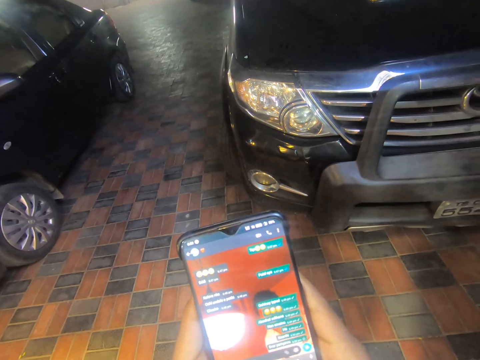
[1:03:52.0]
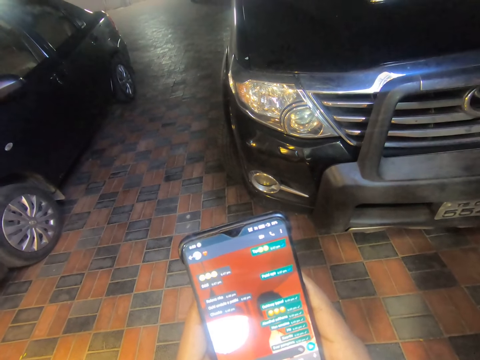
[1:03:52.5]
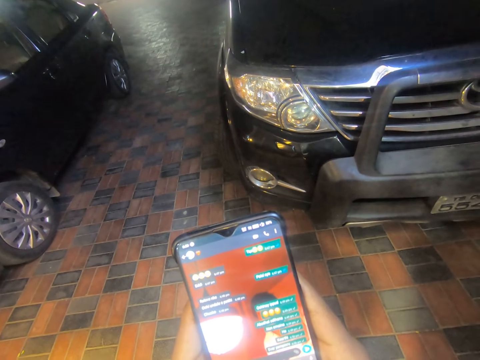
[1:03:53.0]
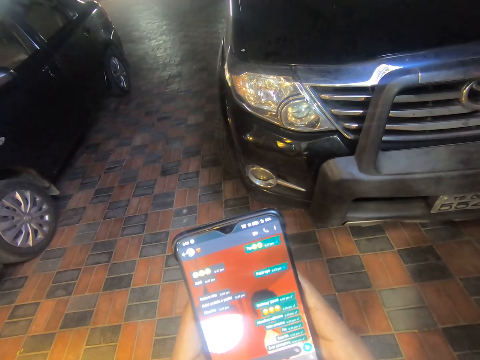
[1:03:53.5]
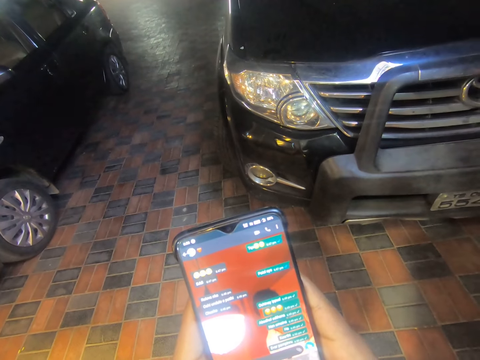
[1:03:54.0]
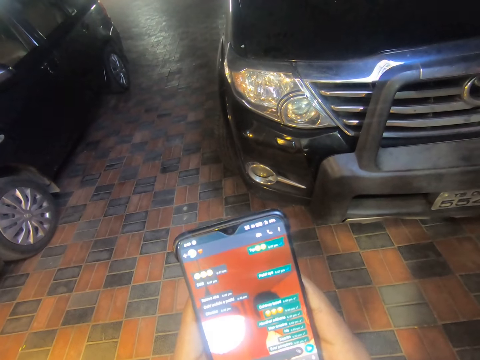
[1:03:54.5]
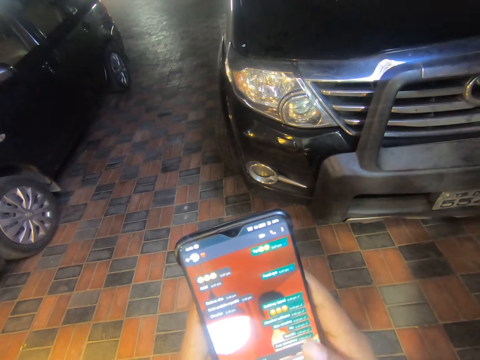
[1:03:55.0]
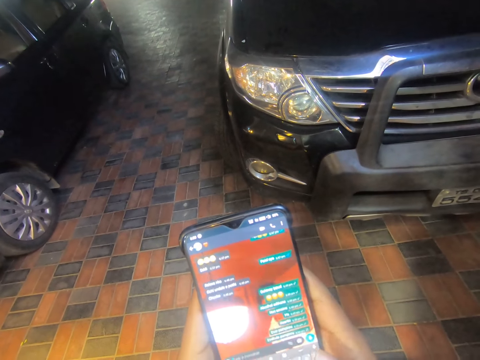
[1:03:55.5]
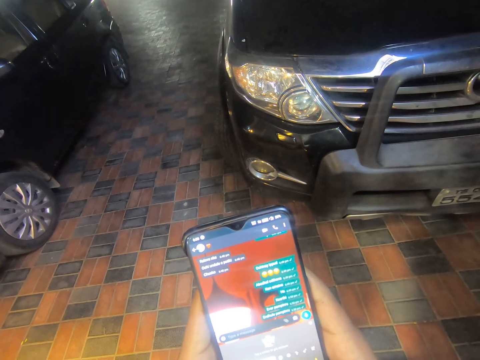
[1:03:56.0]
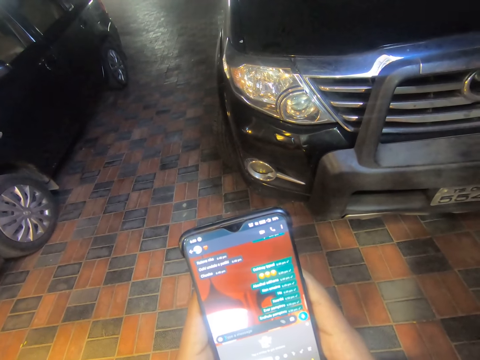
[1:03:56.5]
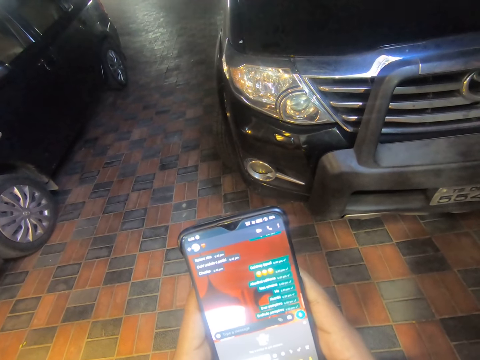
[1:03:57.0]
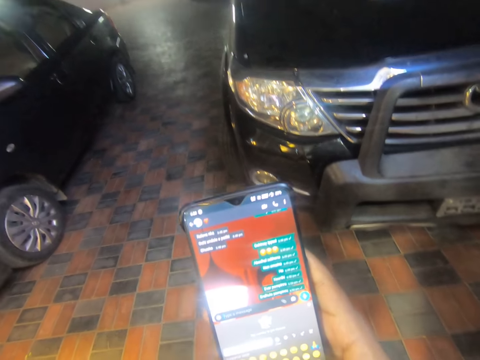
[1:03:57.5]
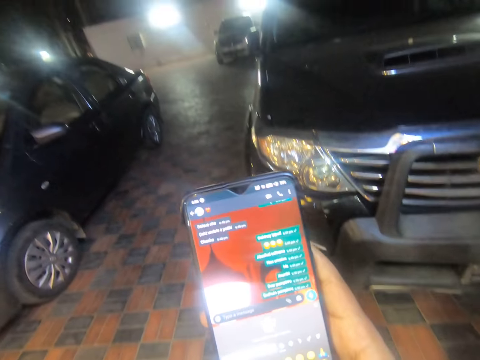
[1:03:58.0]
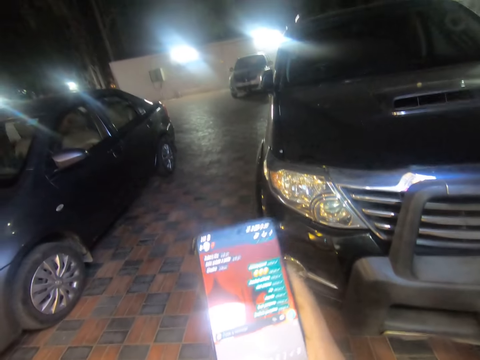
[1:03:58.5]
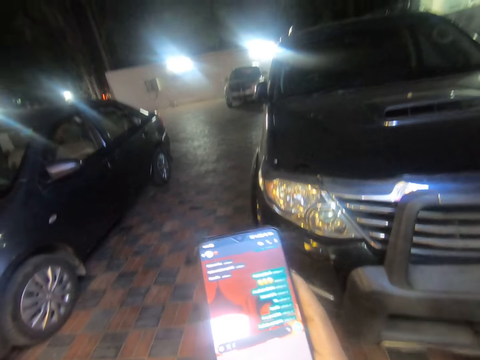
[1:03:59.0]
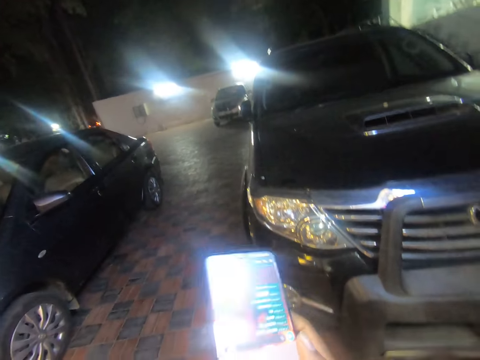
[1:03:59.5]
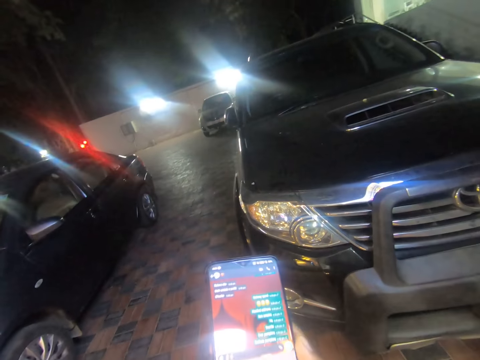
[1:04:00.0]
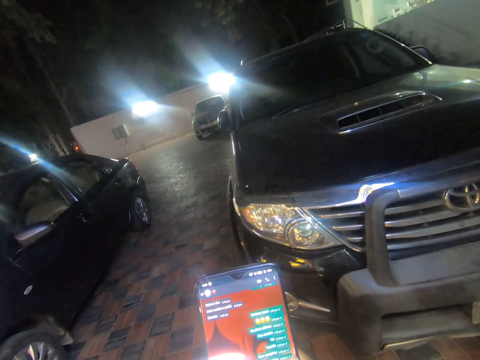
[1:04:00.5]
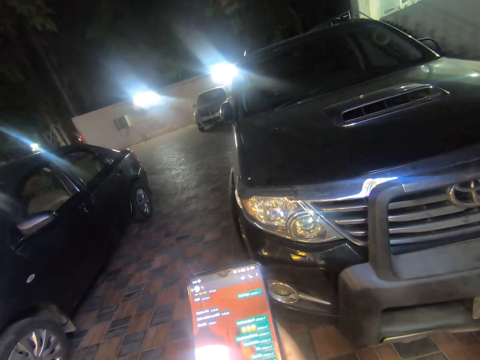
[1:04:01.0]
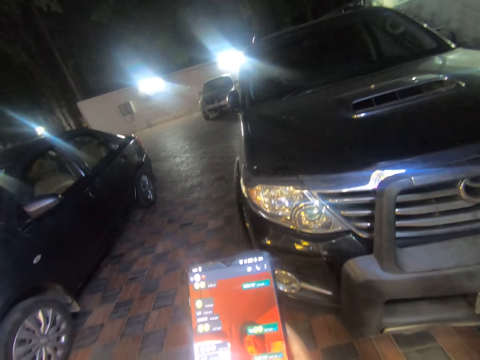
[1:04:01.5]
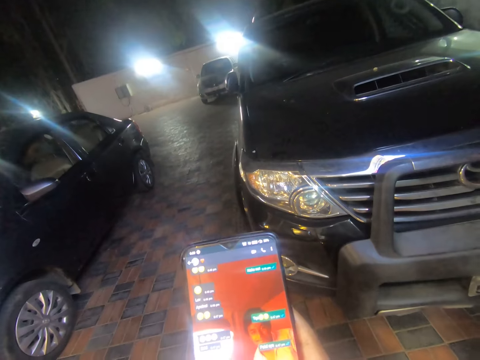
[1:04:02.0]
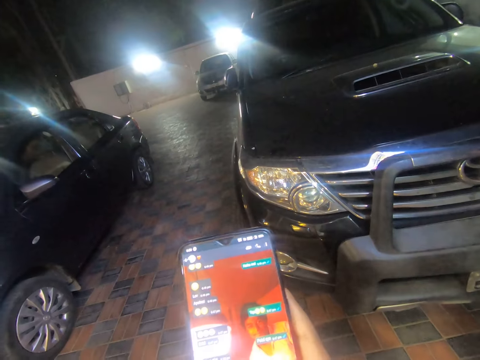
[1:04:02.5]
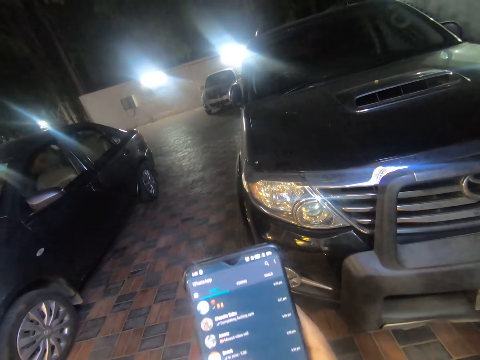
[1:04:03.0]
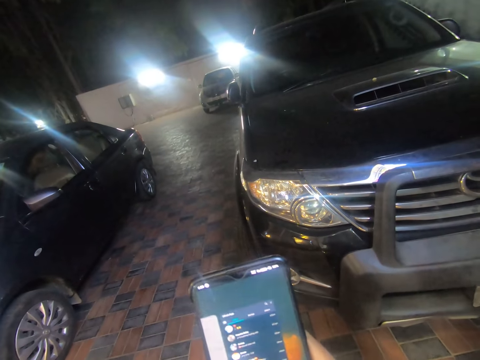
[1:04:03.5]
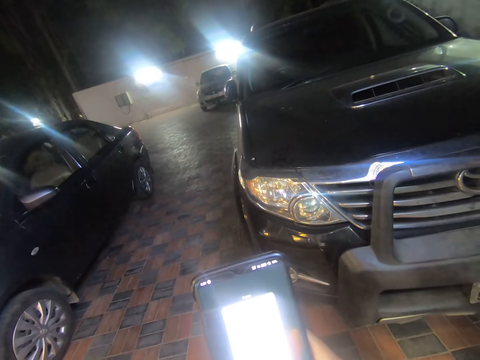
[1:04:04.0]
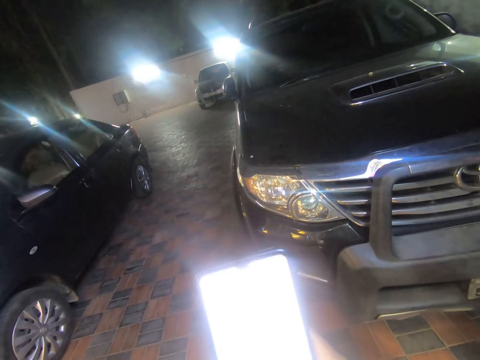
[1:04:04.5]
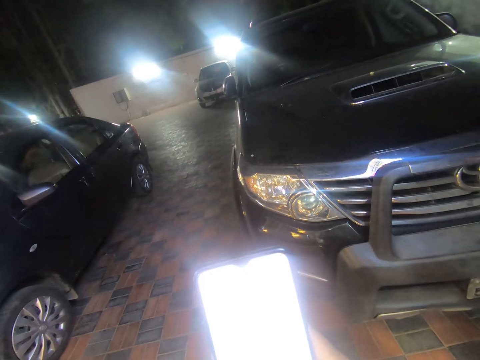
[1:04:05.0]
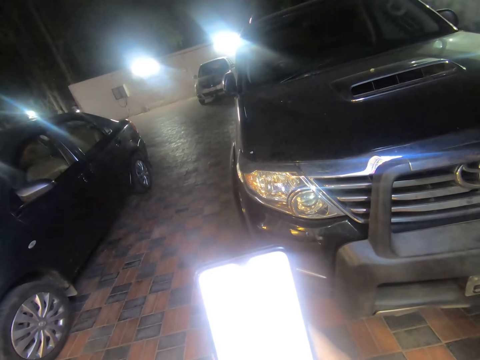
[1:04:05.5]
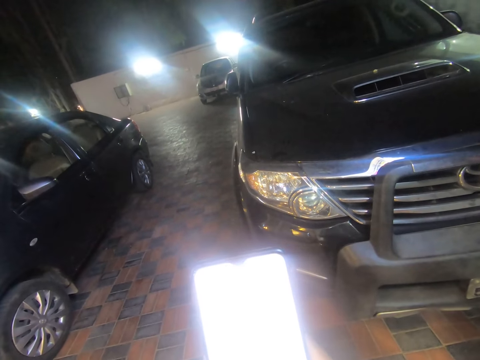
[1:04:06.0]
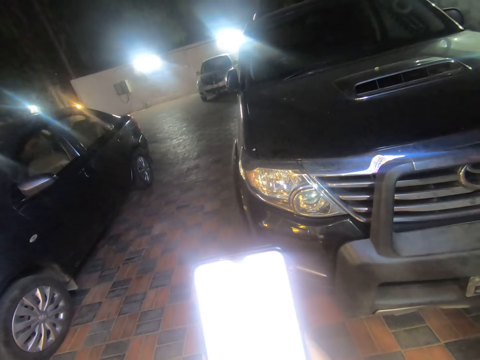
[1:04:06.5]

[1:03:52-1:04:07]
The camera wearer operates the phone with her right hand.

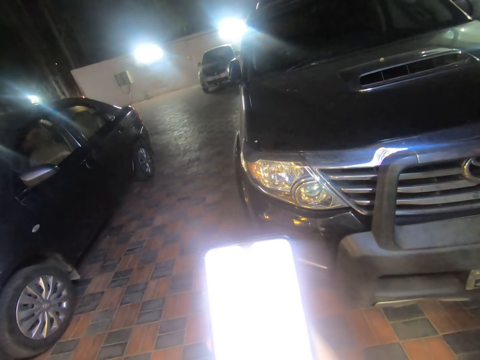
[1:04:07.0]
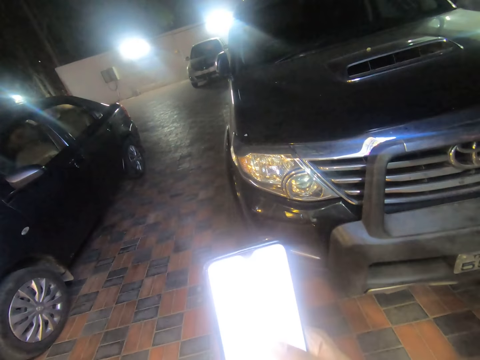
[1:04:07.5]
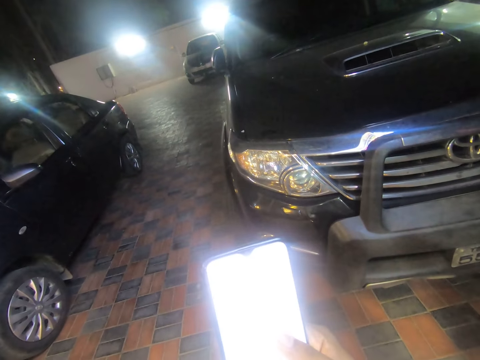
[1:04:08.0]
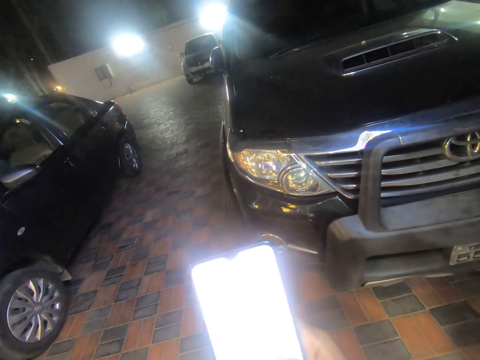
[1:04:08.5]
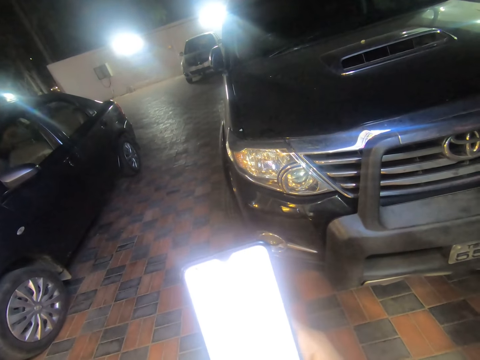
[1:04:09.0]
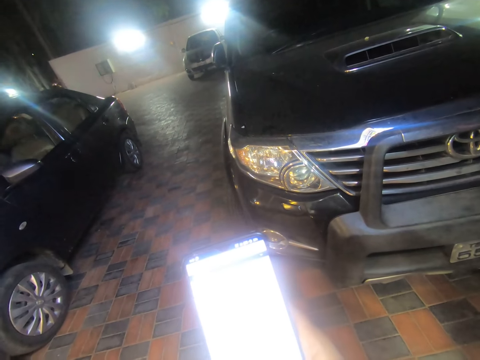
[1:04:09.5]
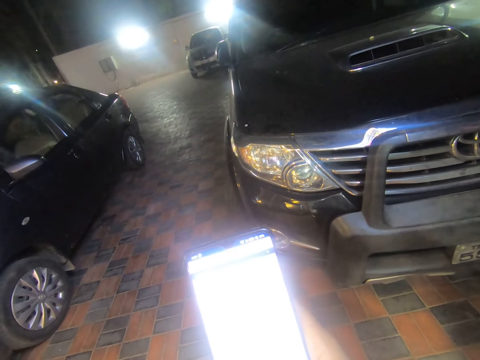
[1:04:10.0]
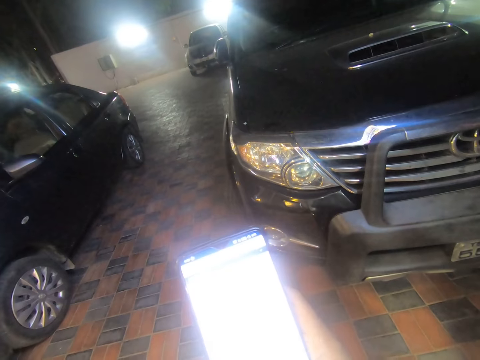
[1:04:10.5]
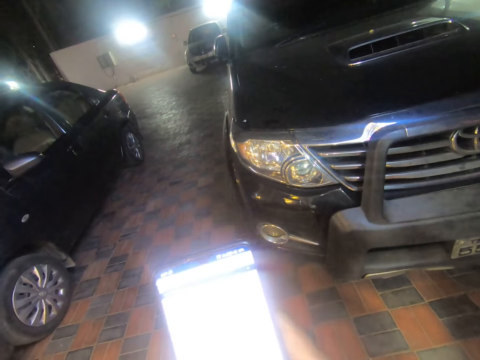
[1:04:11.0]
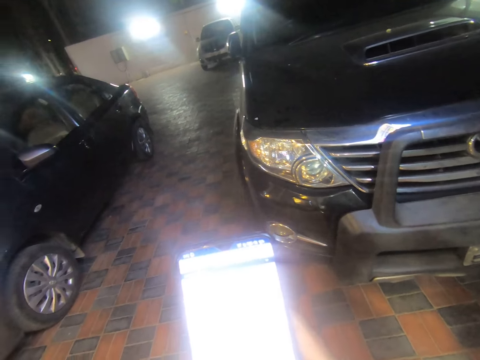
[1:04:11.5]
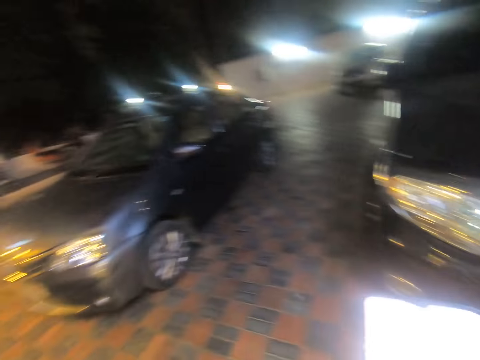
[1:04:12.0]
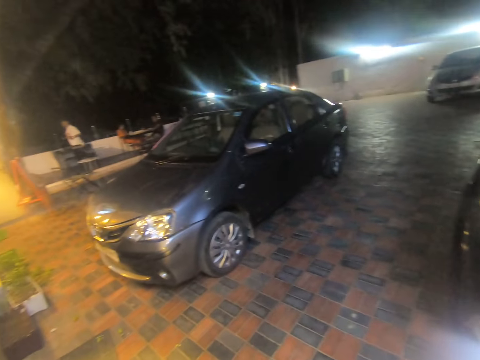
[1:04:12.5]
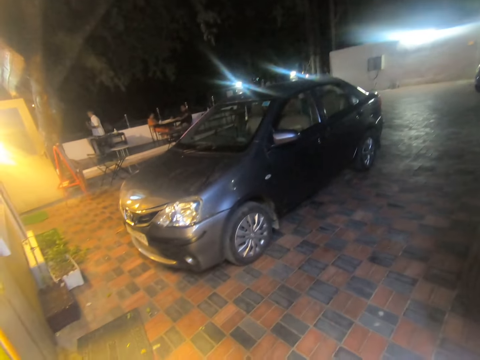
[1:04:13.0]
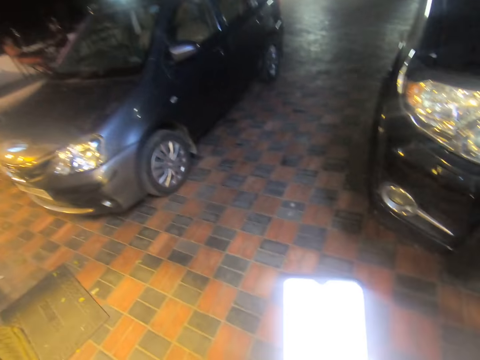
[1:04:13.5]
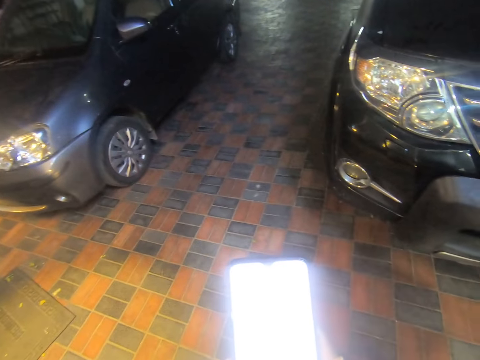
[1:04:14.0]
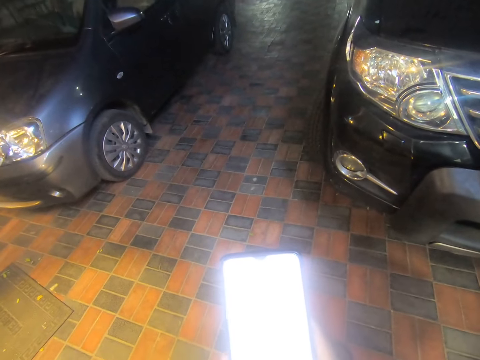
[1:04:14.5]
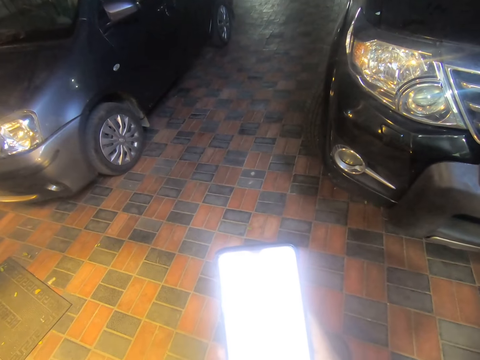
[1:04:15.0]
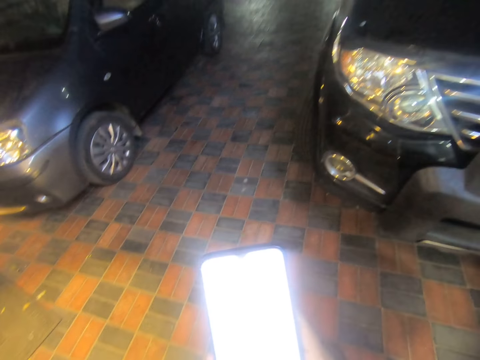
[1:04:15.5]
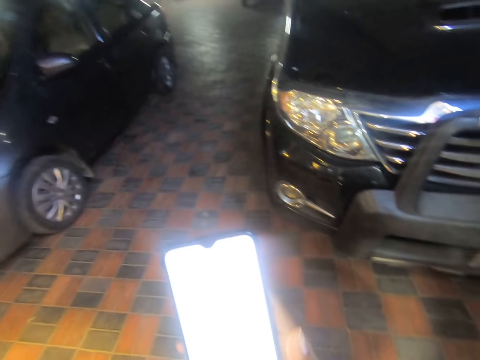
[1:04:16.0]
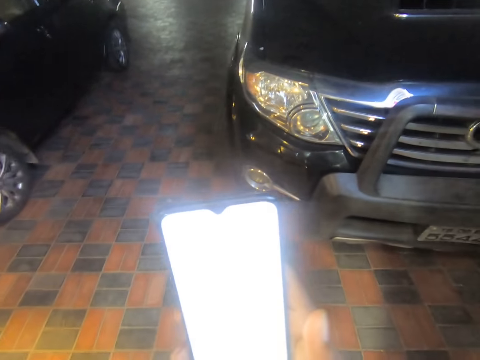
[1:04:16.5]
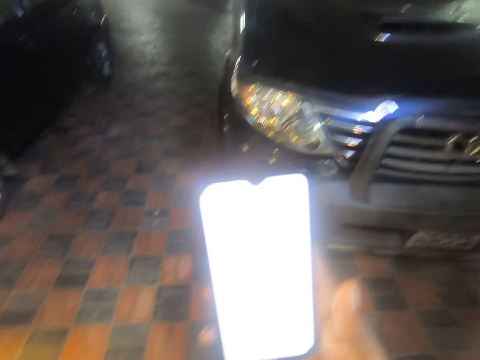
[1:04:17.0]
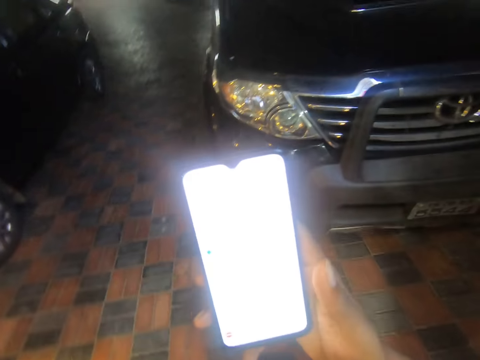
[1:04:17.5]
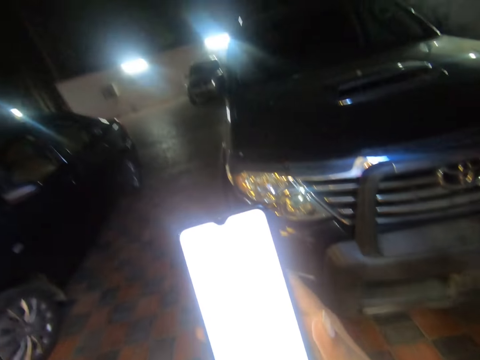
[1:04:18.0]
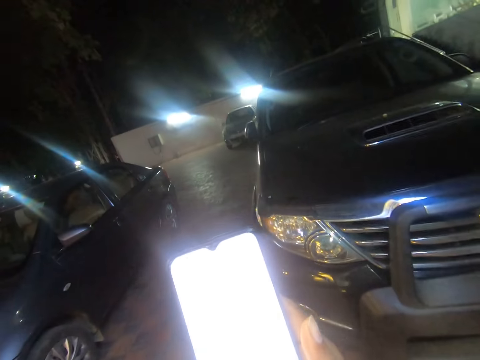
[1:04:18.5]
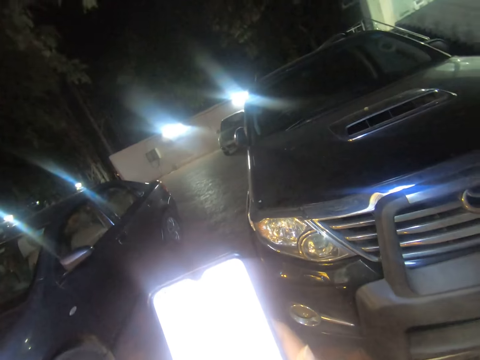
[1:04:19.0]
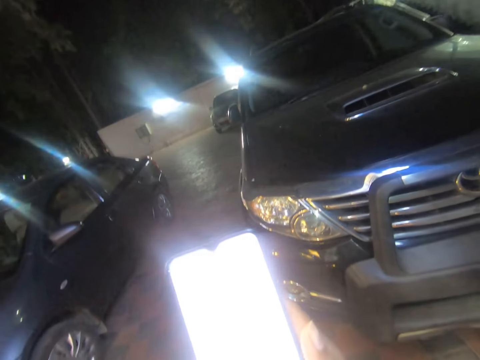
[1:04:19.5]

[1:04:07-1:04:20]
The camera wearer looks around. She looks at the phone. She operates the phone with her right hand.
